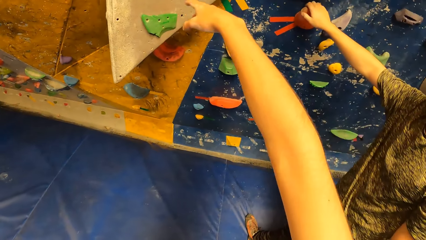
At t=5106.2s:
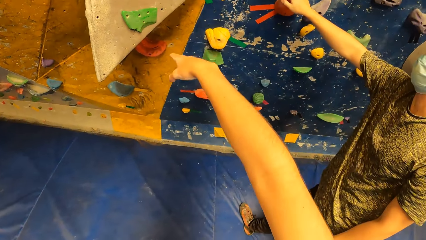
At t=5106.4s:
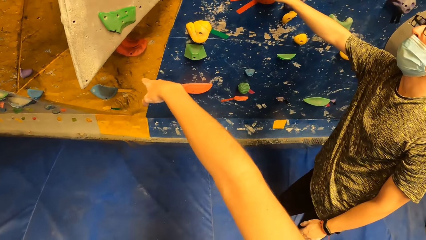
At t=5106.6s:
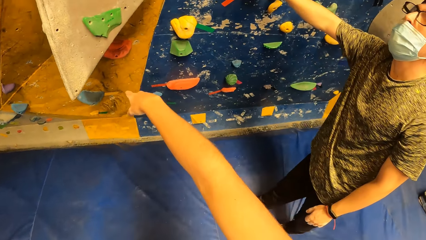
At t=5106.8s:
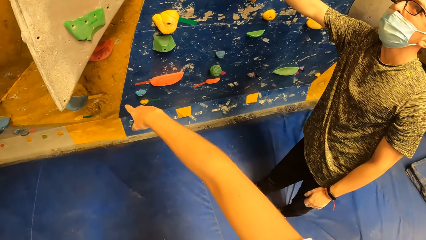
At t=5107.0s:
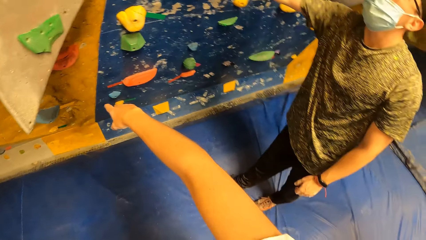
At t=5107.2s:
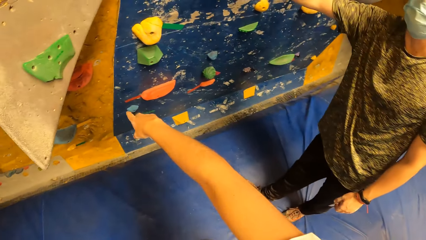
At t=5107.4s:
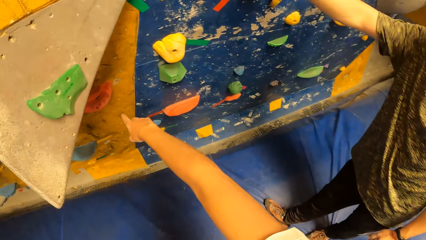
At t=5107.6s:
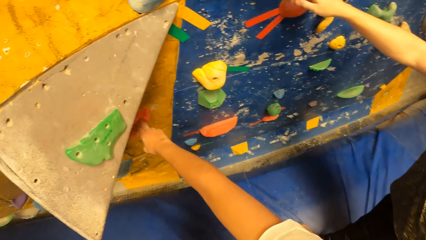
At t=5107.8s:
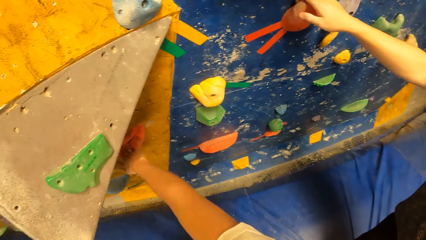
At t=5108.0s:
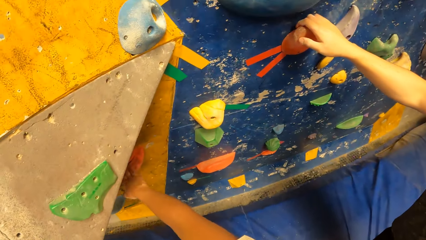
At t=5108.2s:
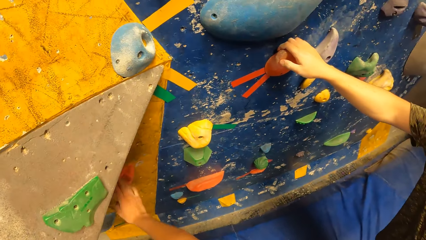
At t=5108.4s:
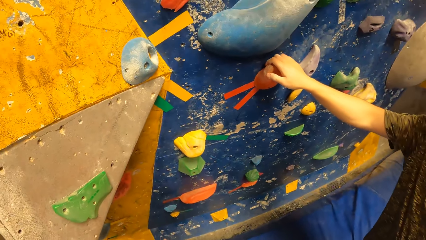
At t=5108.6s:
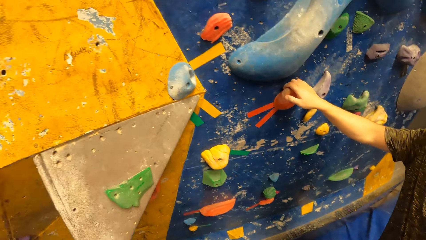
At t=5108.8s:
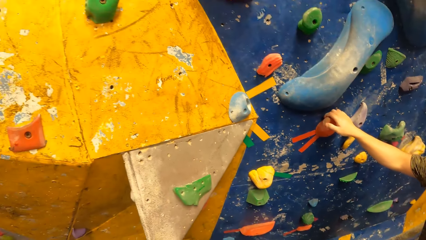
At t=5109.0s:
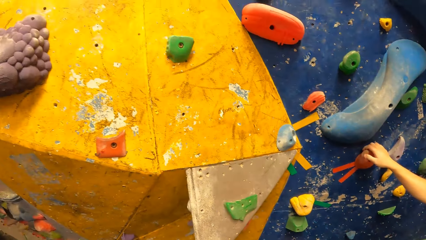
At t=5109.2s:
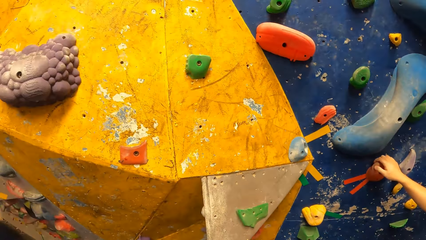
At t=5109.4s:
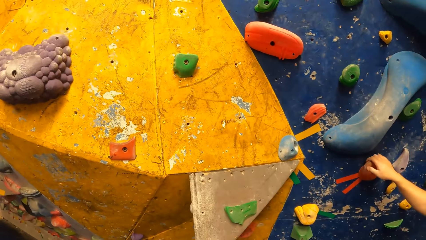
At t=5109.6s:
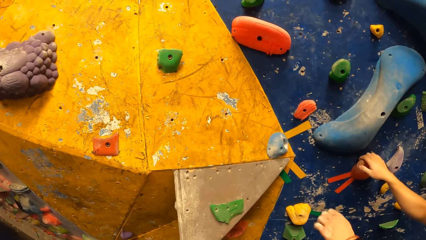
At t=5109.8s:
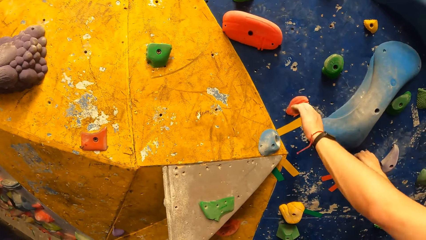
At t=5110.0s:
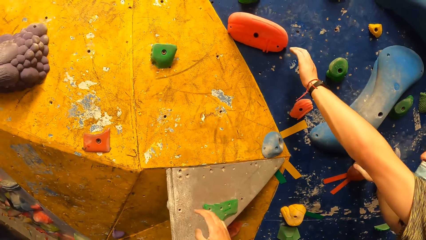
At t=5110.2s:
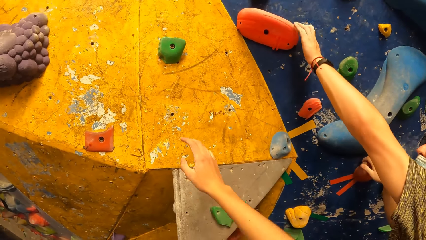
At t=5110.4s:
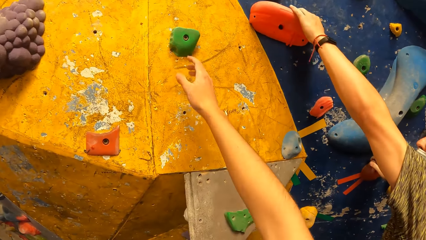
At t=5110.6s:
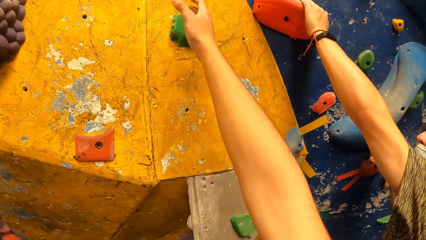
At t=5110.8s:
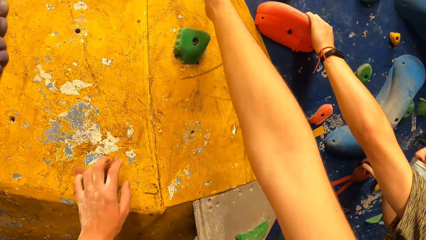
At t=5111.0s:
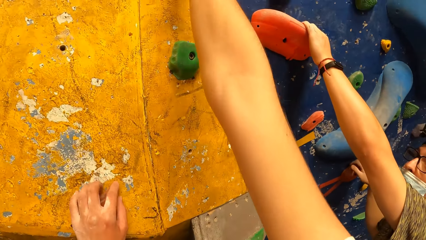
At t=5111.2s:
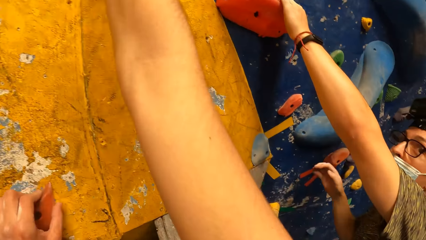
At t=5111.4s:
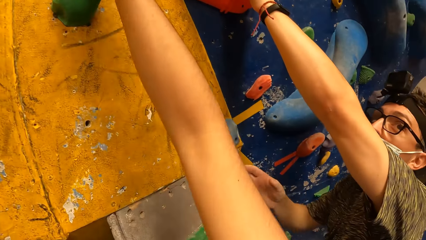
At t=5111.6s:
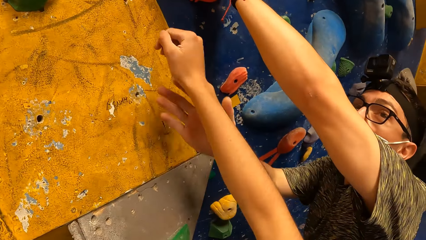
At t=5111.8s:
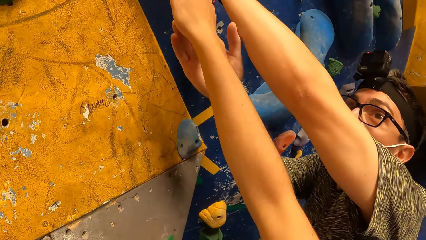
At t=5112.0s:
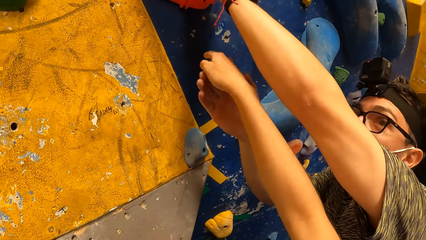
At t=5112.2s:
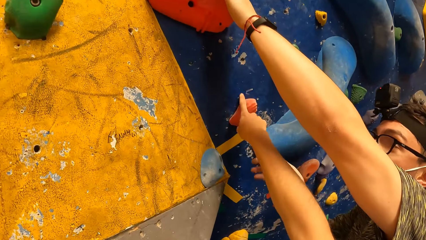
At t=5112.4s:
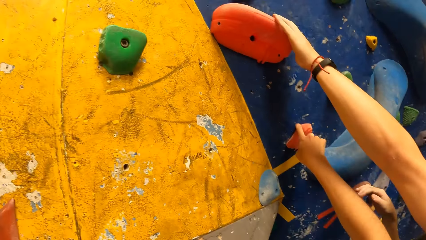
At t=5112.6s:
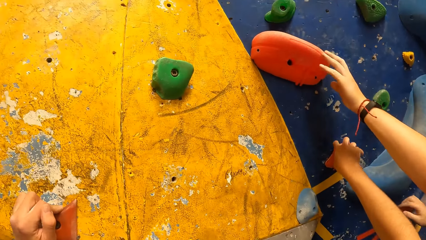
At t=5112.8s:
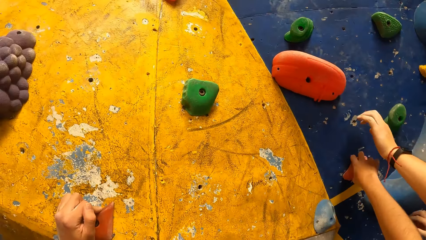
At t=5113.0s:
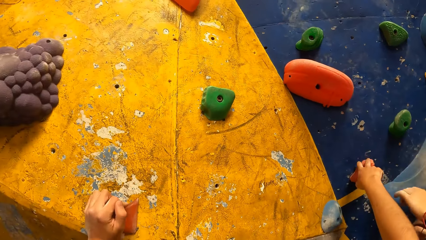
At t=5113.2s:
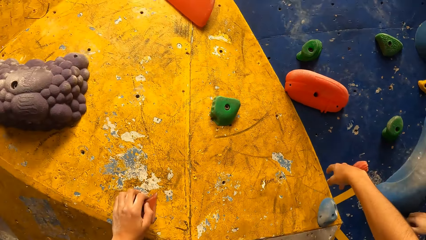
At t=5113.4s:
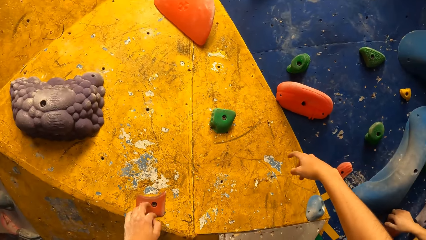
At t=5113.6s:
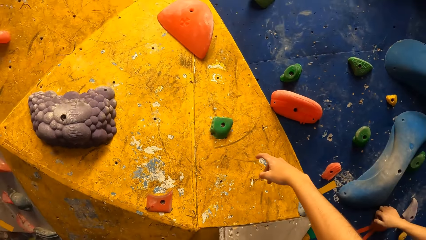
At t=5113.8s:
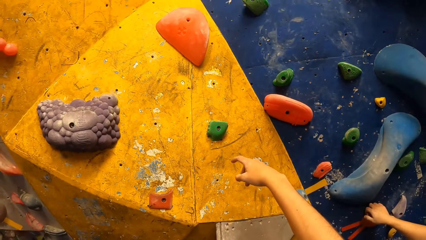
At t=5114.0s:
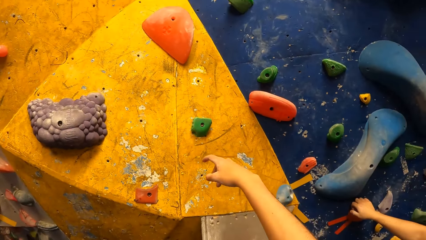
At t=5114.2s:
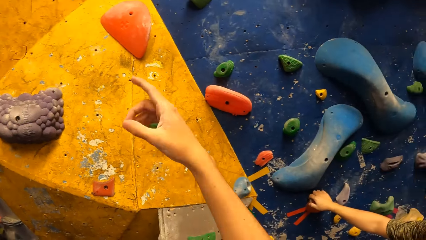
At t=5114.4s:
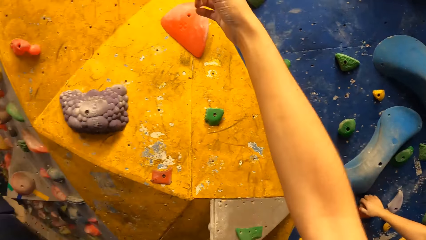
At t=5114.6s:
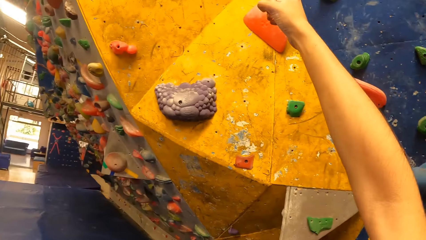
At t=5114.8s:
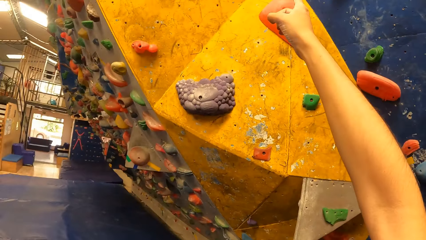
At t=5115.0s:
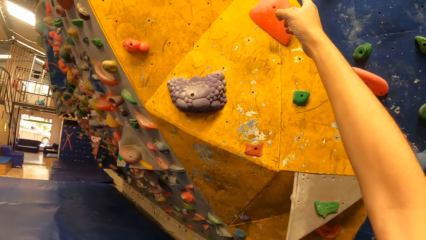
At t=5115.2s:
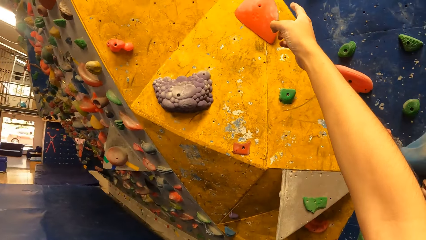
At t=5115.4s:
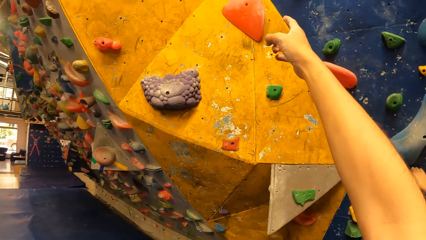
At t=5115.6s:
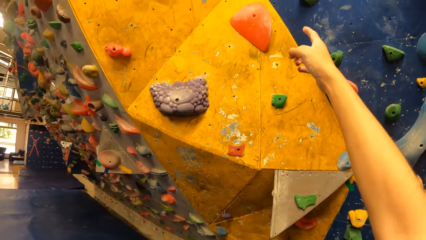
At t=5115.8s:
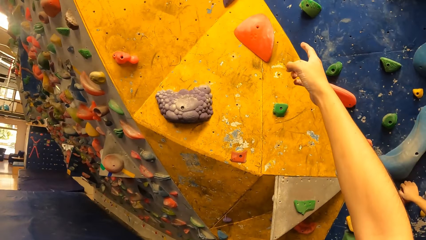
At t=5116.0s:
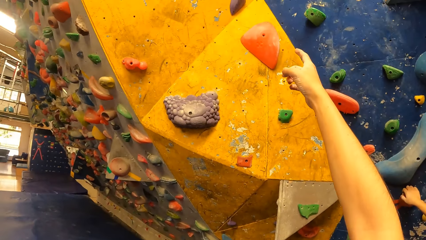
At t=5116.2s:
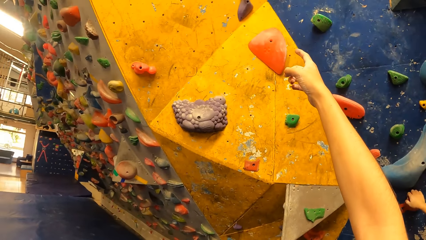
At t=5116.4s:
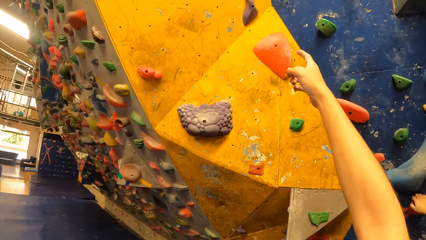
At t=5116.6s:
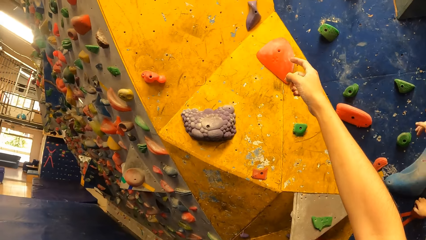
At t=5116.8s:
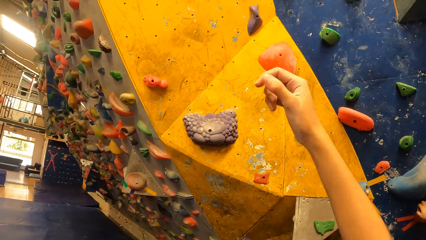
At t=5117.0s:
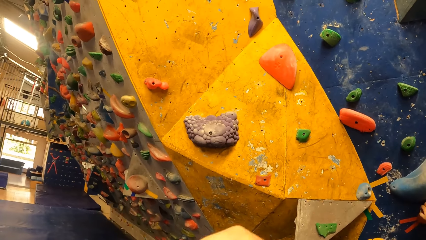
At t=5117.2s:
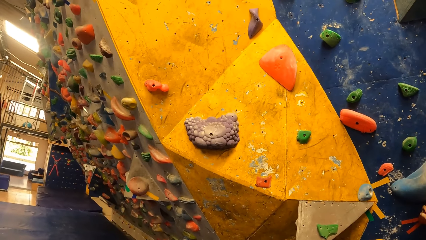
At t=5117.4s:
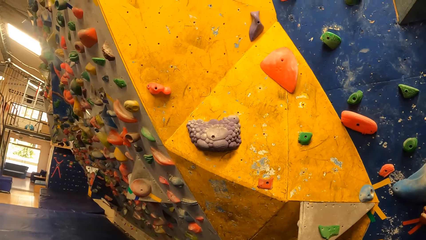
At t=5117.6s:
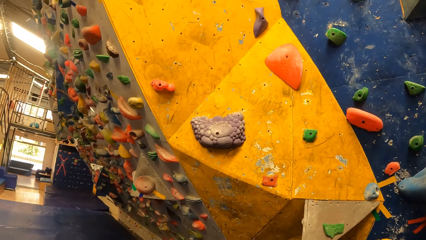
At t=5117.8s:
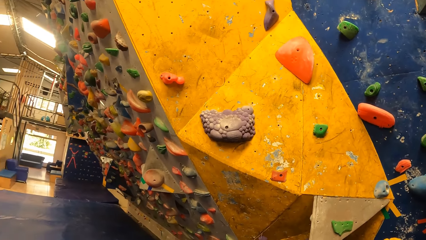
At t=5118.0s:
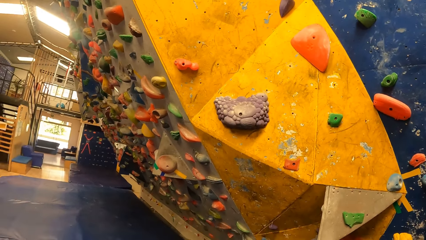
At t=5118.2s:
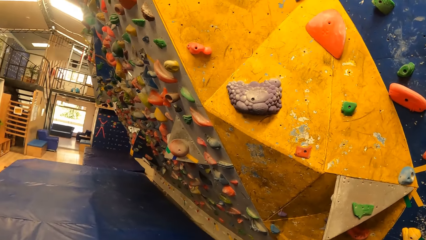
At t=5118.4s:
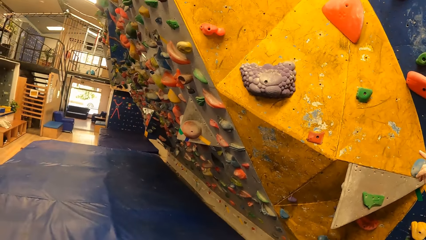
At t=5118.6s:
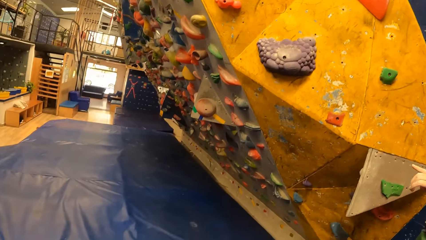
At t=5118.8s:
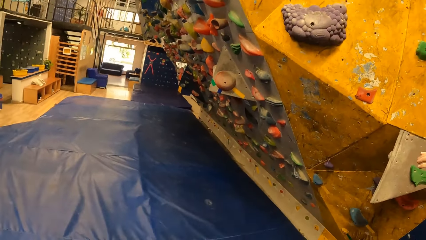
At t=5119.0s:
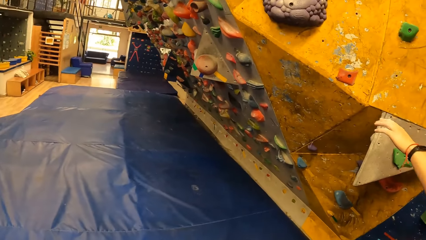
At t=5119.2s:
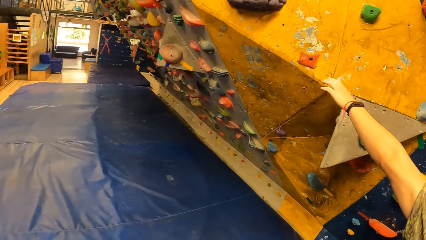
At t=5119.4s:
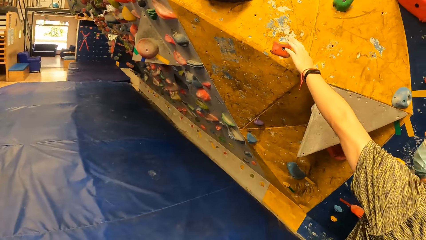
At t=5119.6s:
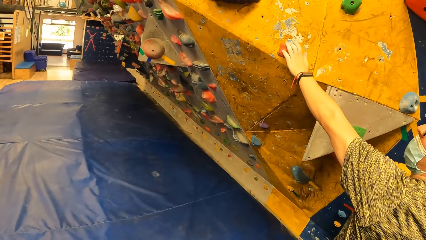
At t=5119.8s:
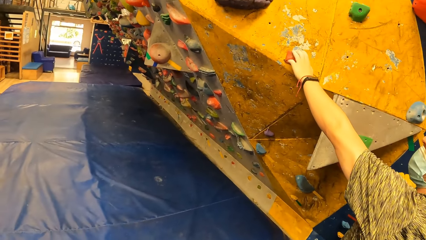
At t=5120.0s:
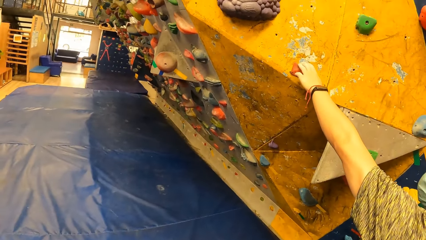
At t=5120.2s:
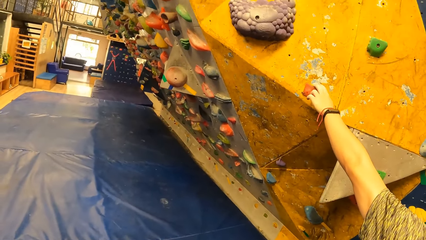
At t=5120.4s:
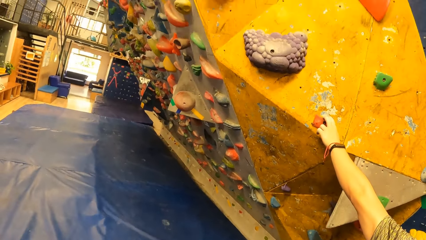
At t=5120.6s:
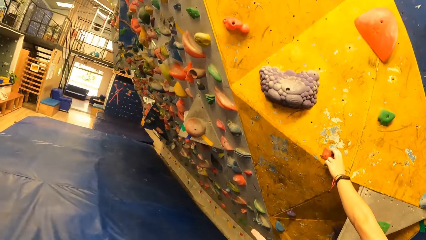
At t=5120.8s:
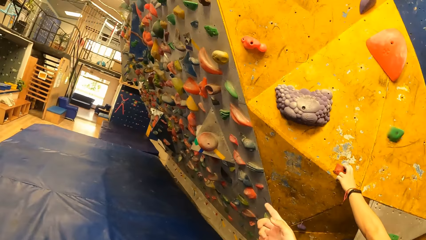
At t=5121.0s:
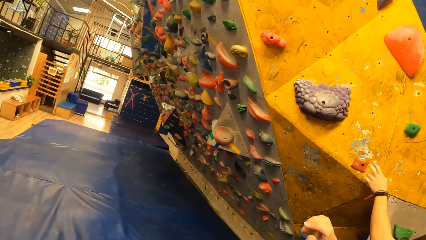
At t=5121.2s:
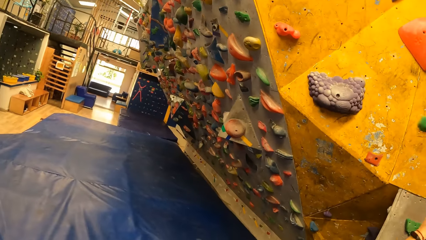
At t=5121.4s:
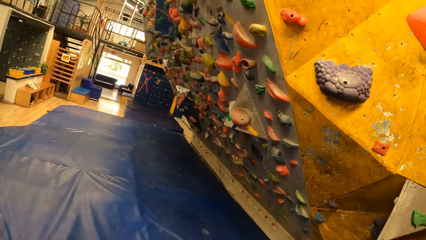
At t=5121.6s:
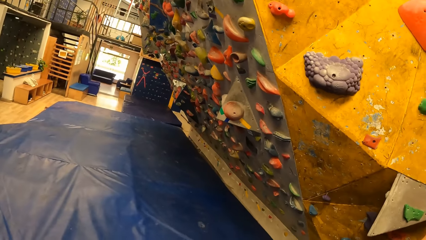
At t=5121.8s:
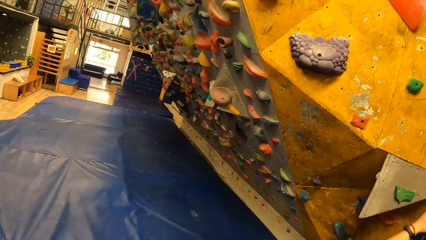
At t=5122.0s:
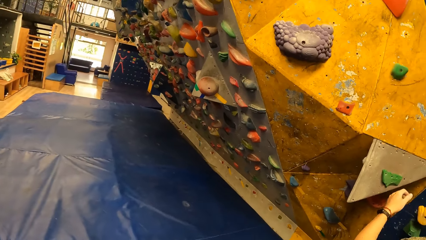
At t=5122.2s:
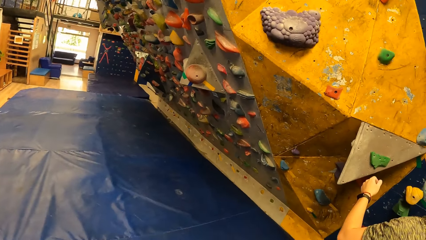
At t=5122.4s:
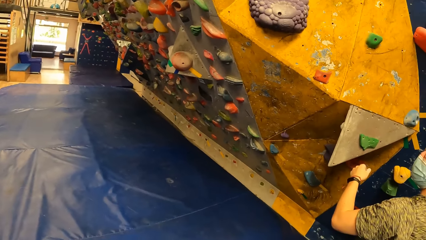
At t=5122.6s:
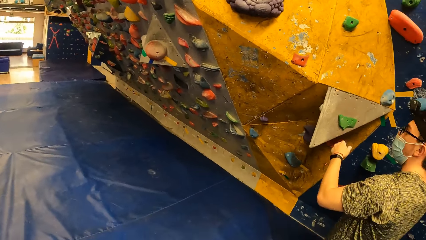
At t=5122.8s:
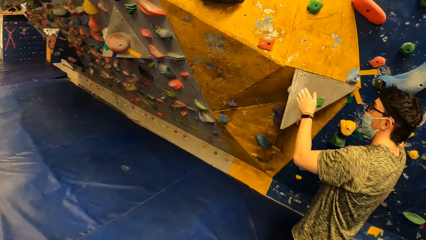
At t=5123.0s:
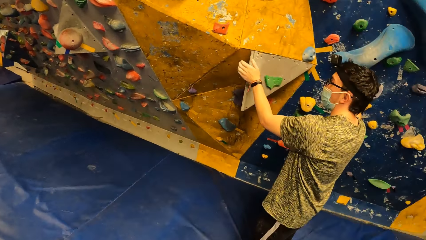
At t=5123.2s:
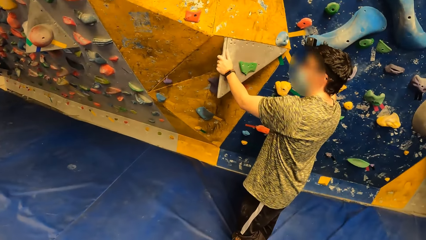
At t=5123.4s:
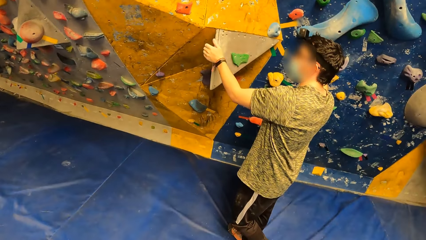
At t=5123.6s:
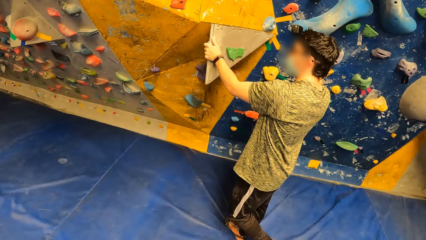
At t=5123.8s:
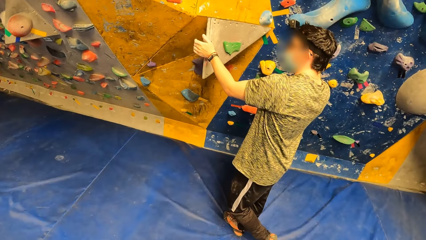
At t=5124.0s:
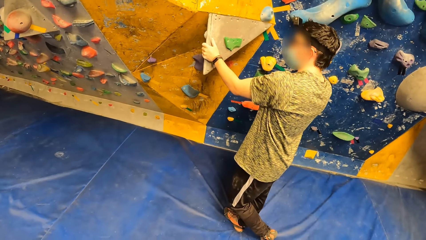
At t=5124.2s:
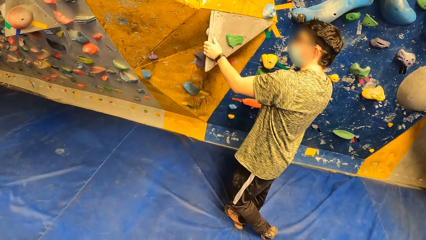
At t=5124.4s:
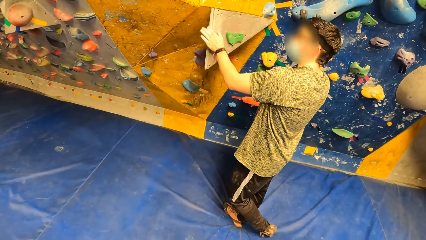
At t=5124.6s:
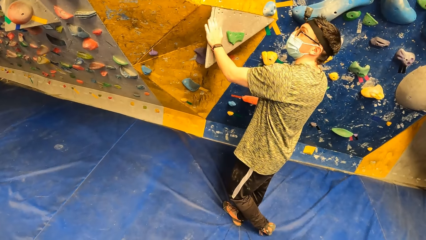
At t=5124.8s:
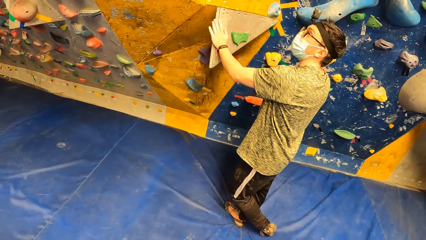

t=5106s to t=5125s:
The camera wearer interacts with a man. They touch the board with the right hand. They look at the board. The man touches the board. The camera wearer stretches the hand towards the board. The man holds the rock wall with both hands. The camera wearer touches the board. They point at the board. They drop the right hand. They look aside. The man touches the board. The camera wearer points at the board. The man holds the board.
